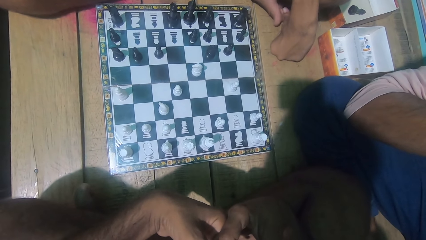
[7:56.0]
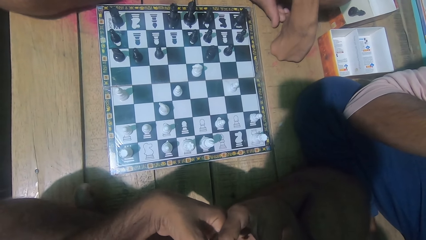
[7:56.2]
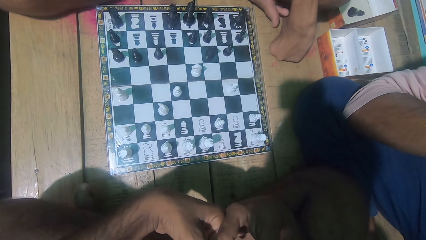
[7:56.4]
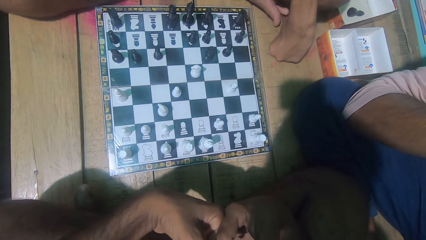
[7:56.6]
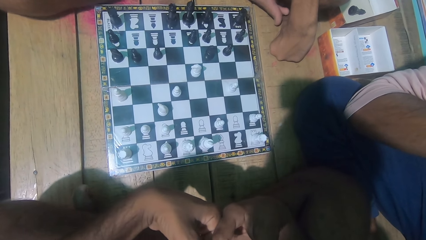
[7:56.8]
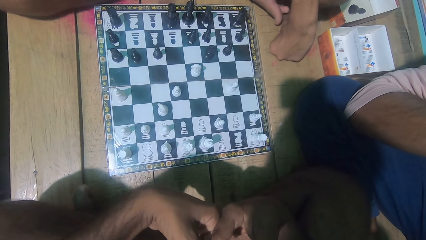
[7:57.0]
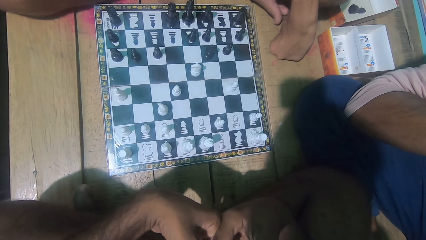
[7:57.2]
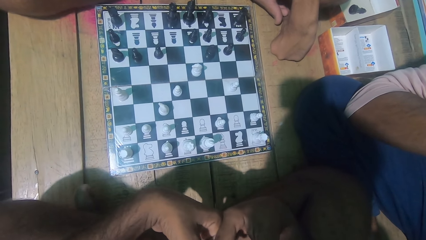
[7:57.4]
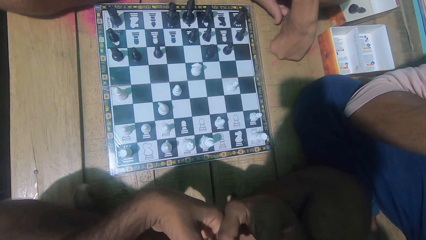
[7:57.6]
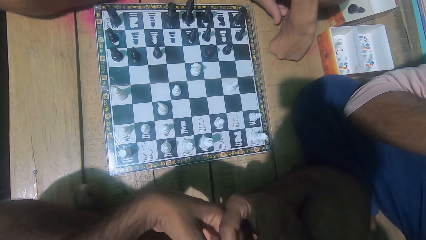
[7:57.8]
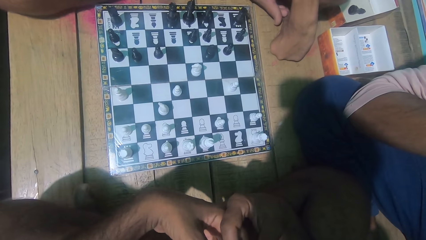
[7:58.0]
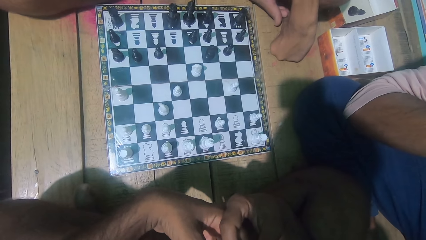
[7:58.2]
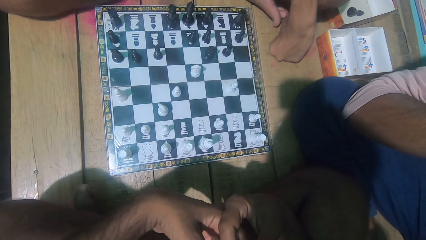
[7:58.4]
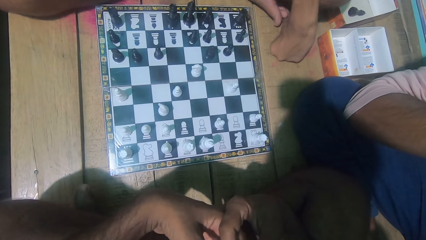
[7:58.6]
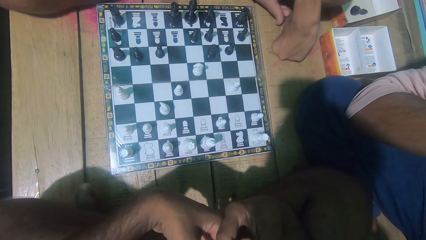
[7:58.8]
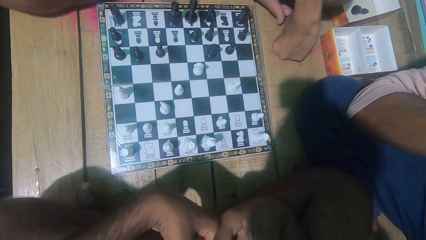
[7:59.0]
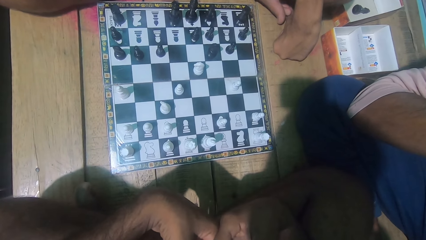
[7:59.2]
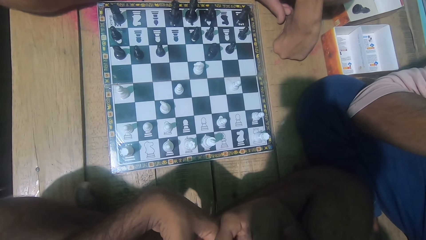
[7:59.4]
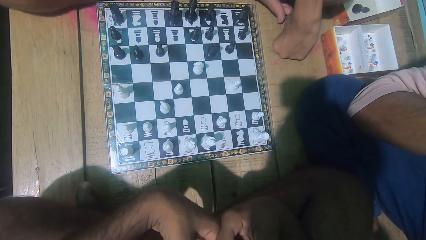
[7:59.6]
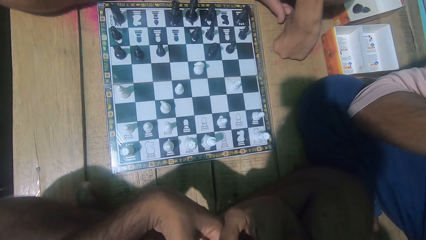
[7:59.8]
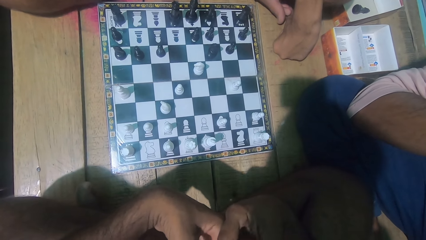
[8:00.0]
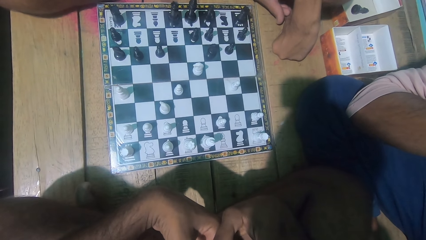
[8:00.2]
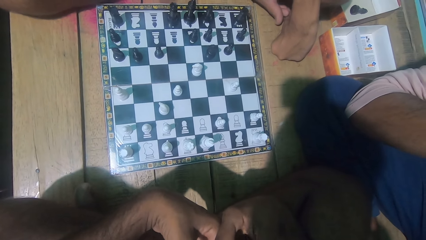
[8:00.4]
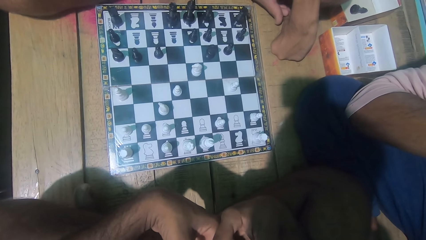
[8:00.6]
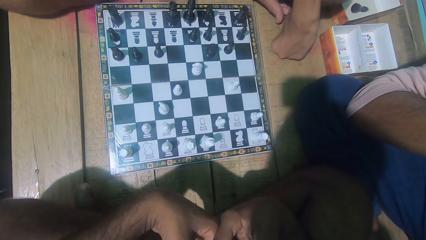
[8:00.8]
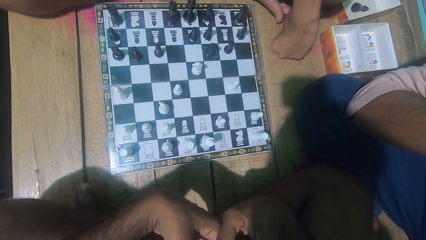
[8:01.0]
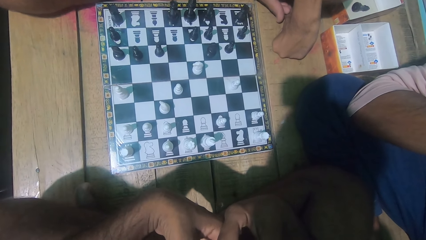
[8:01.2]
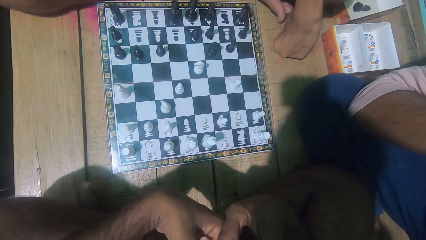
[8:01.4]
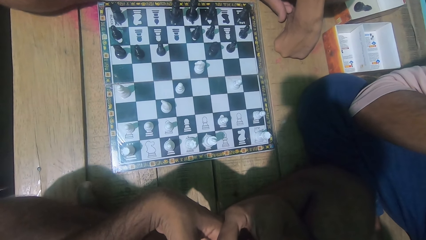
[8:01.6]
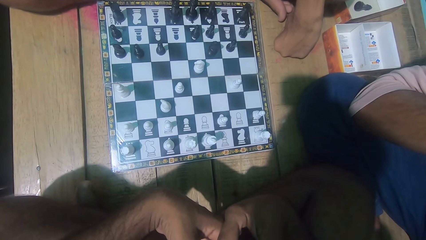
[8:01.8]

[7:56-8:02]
The camera wearer looks at the chess game.

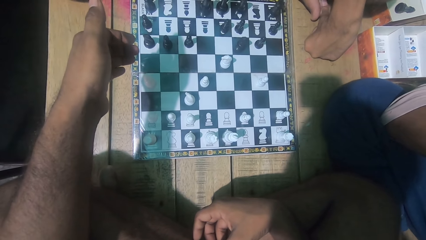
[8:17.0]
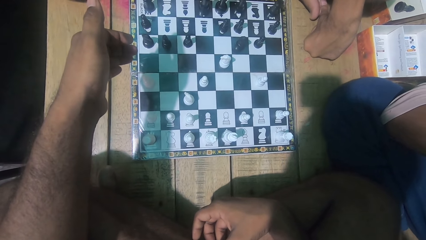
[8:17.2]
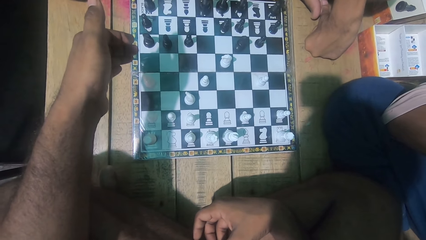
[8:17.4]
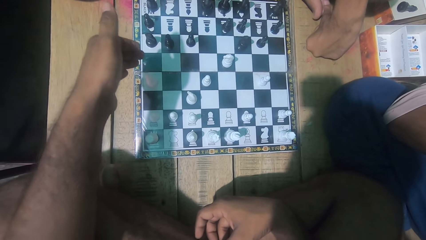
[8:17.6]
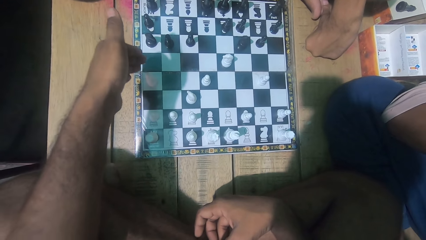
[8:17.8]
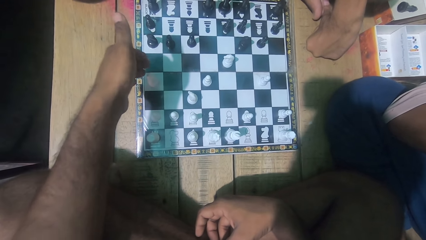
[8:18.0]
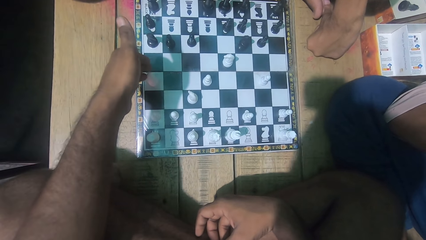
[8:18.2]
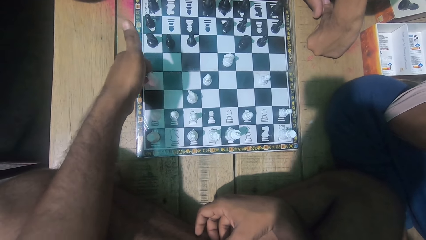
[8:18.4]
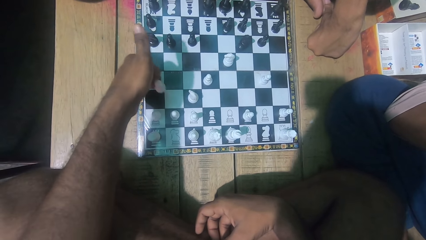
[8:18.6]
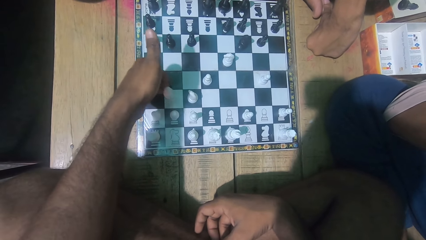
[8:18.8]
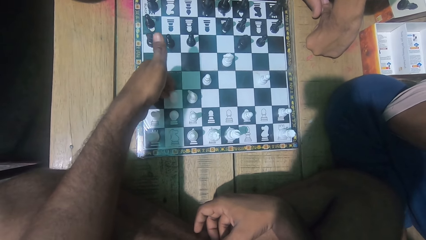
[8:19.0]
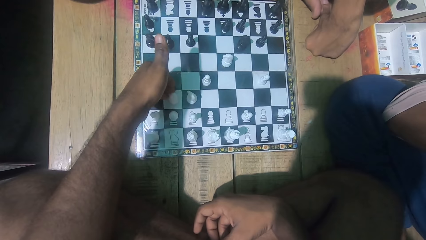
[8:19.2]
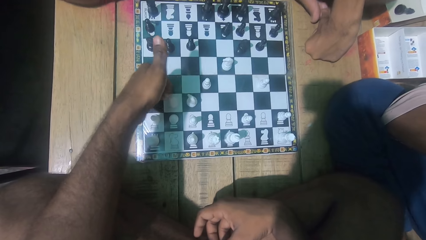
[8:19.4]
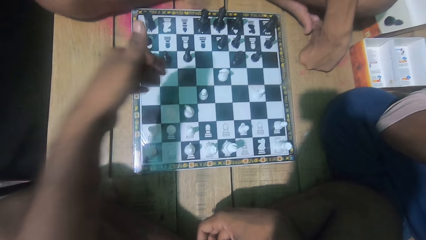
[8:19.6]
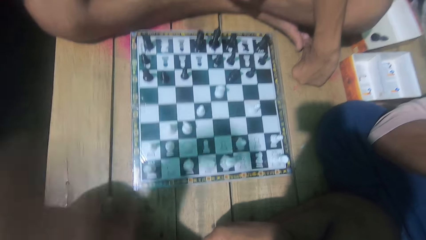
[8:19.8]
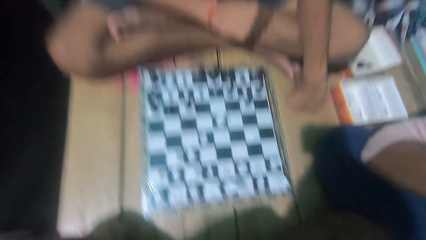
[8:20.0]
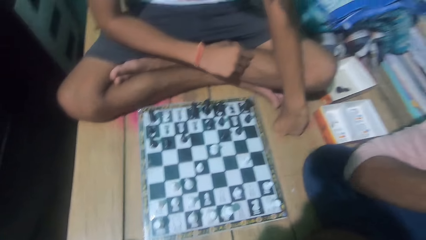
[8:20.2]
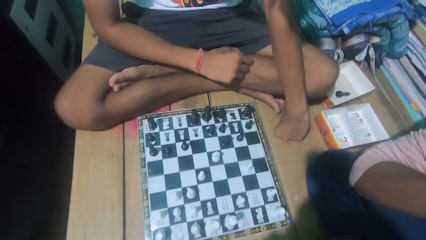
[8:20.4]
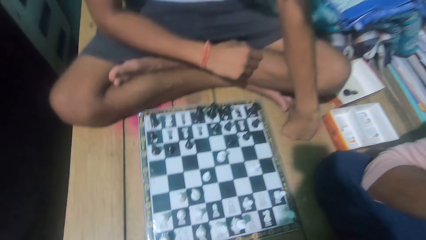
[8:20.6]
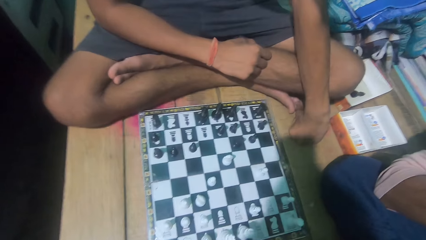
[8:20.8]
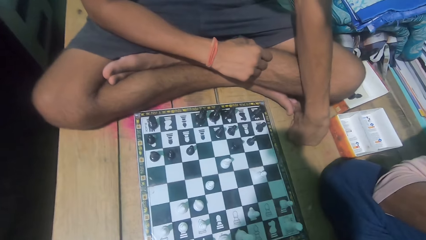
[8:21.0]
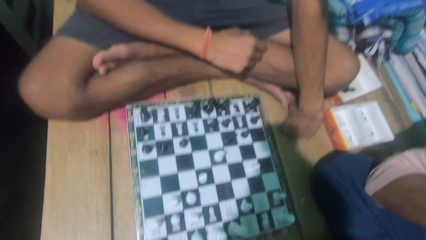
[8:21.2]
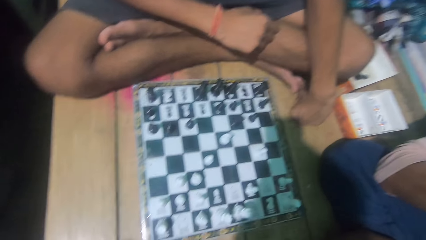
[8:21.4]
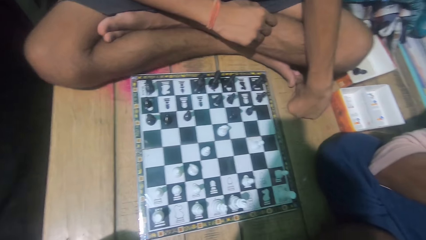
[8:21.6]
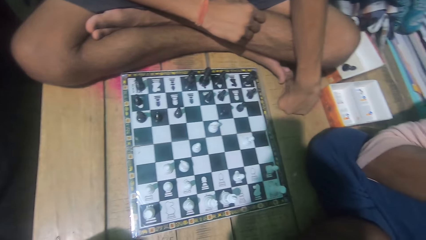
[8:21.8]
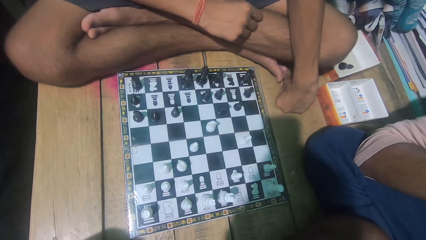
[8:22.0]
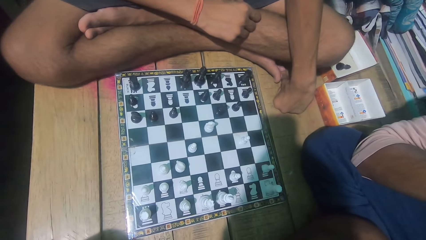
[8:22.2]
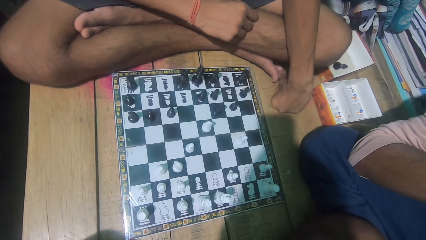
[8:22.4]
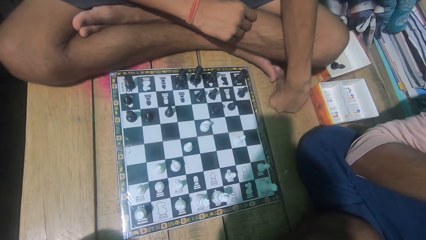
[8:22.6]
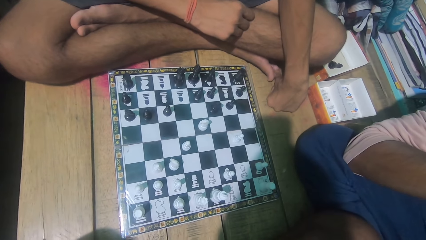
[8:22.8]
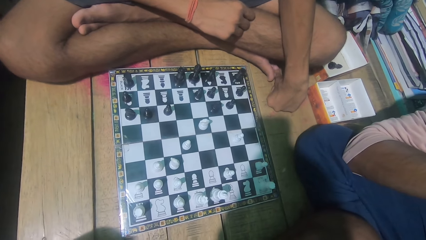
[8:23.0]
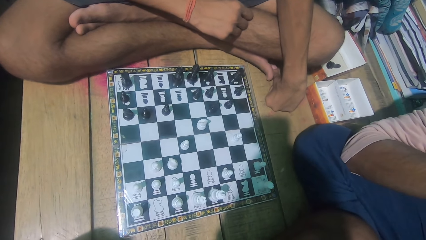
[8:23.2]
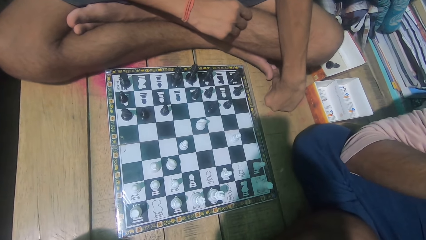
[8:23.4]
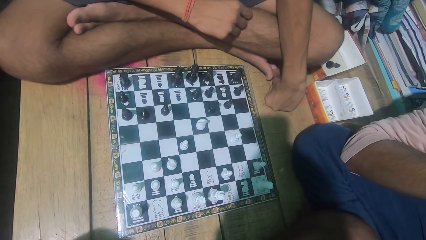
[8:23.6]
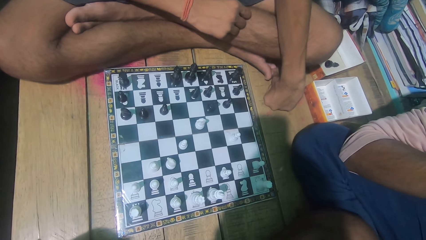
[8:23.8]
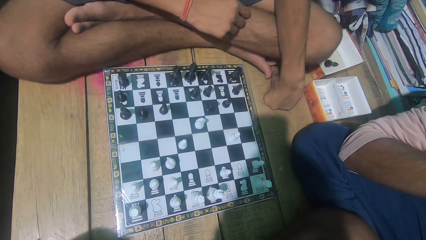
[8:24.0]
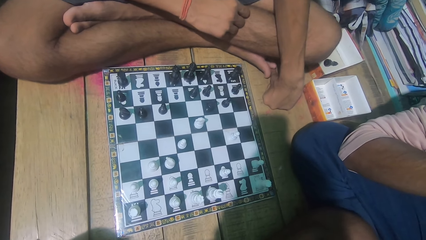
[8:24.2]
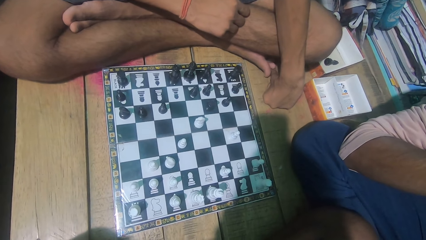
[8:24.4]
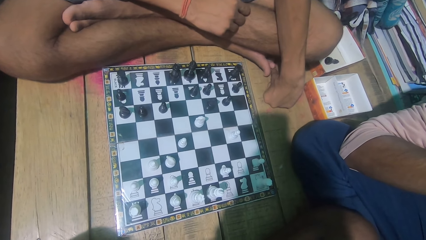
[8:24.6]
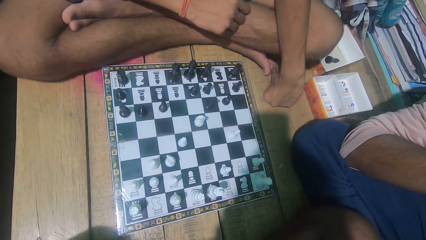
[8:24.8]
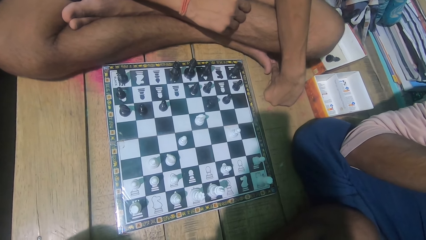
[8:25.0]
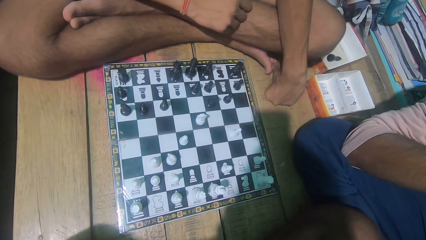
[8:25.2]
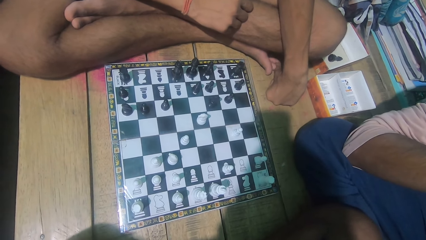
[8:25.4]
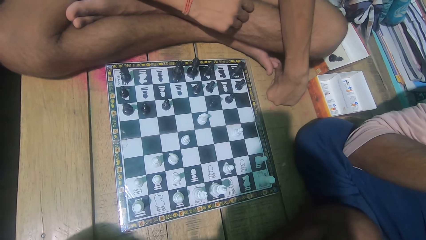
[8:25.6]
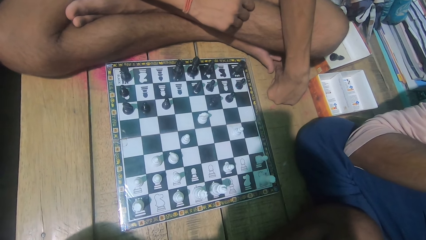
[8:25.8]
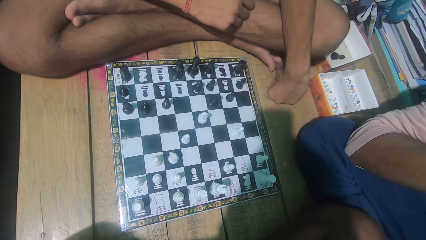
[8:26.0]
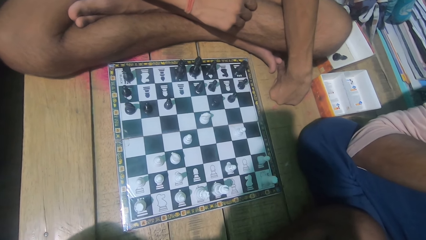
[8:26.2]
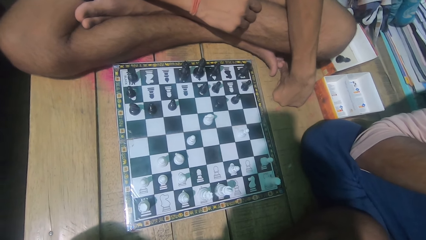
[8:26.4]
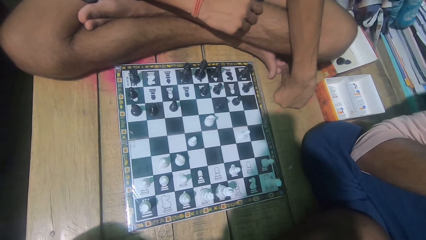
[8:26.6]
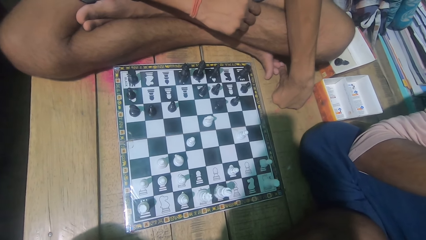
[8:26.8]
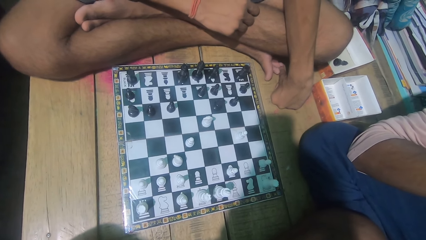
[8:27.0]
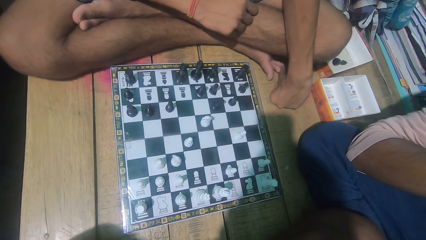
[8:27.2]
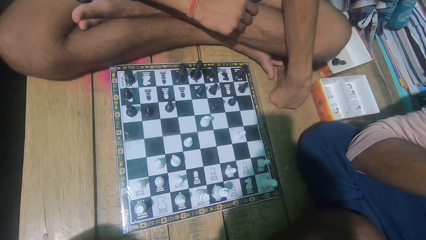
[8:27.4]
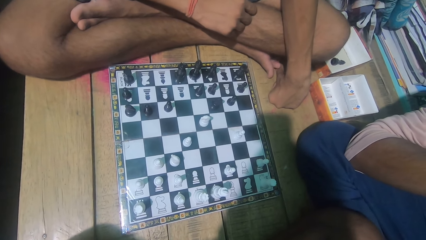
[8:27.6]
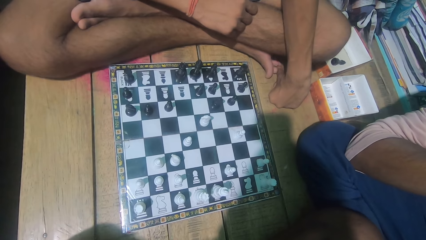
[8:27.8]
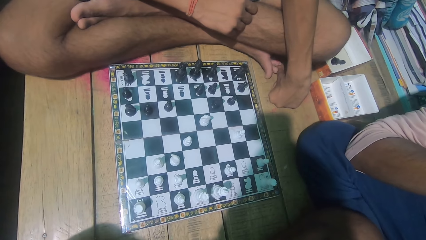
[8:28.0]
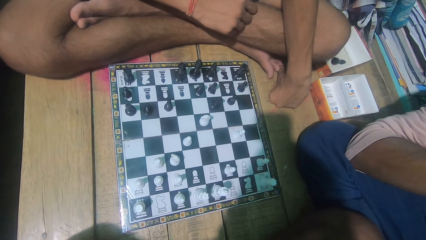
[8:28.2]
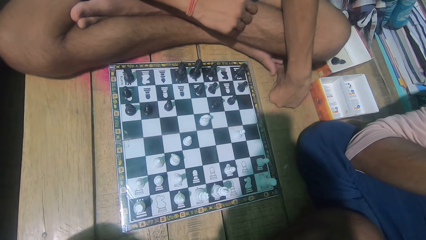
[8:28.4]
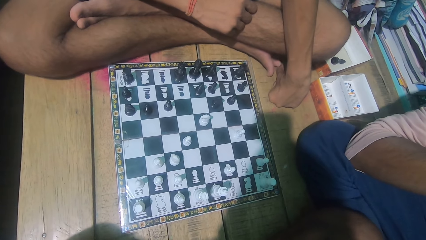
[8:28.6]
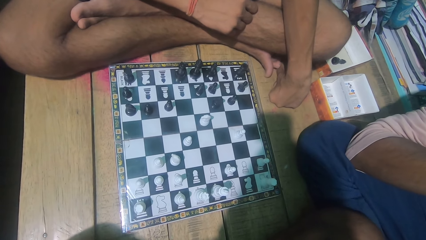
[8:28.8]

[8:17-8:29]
The camera wearer moves a chess piece. They look at the chess game.
